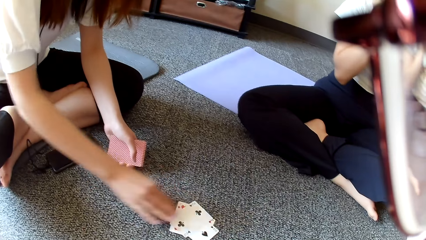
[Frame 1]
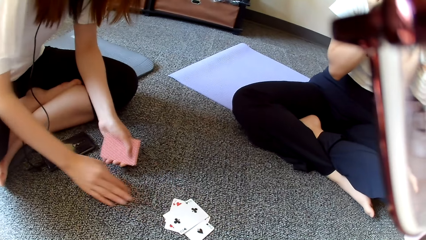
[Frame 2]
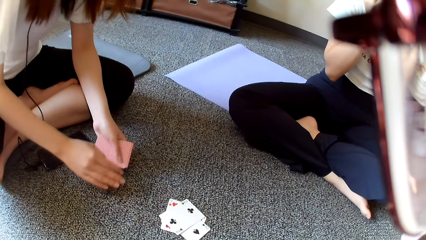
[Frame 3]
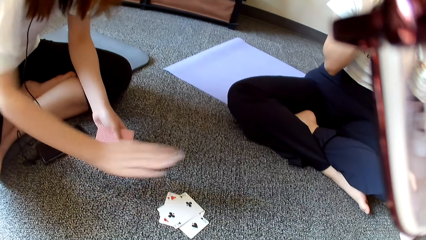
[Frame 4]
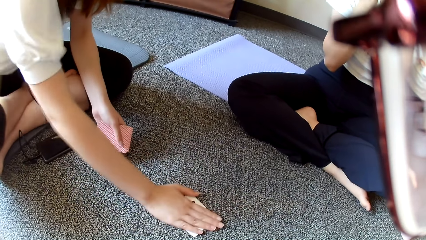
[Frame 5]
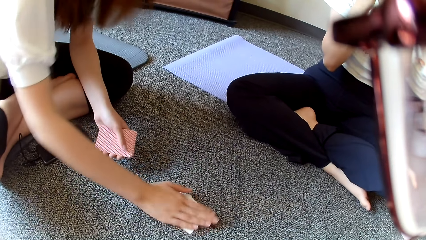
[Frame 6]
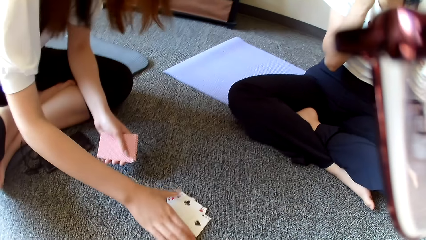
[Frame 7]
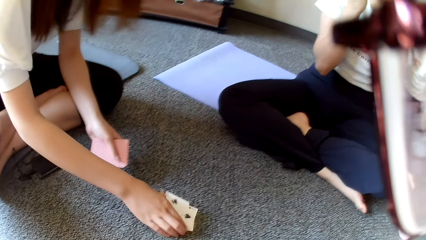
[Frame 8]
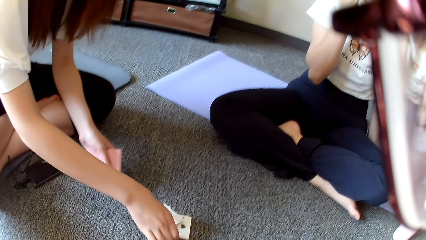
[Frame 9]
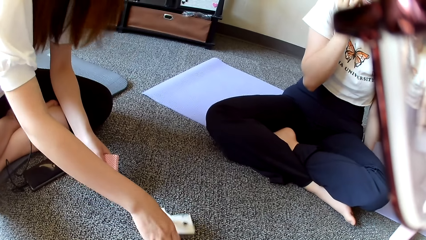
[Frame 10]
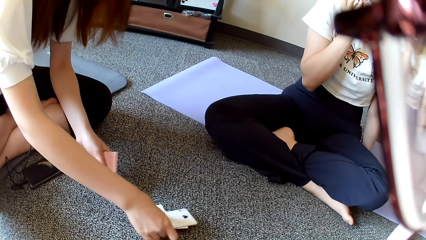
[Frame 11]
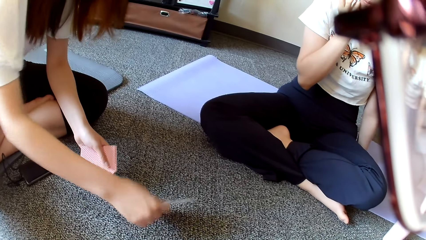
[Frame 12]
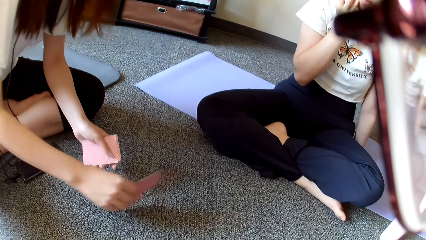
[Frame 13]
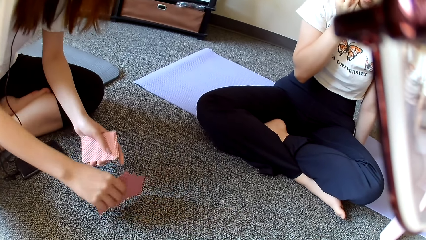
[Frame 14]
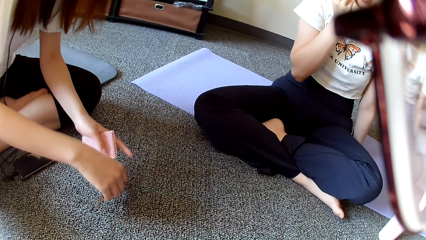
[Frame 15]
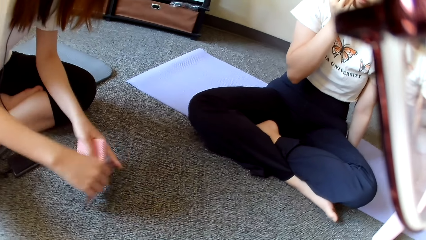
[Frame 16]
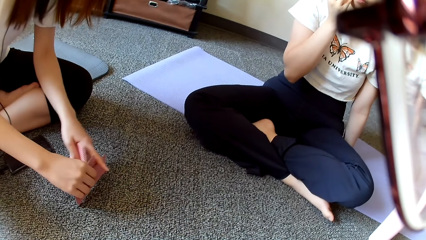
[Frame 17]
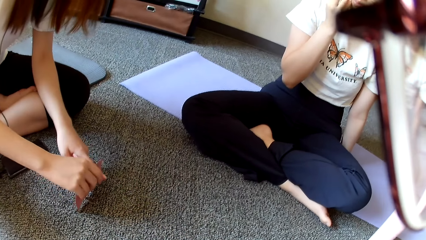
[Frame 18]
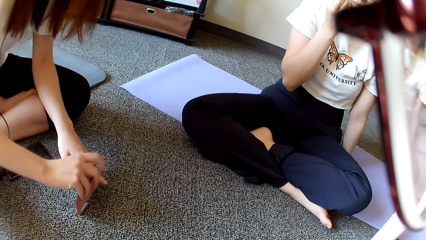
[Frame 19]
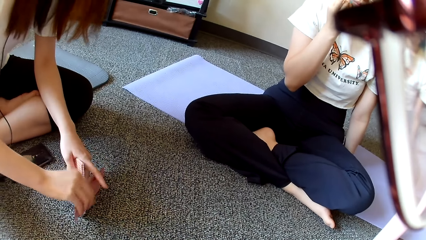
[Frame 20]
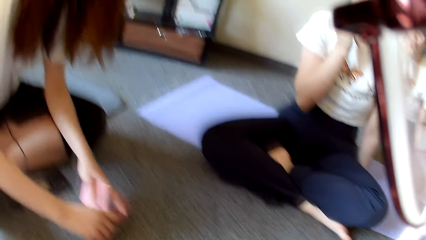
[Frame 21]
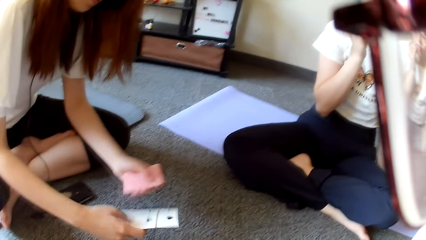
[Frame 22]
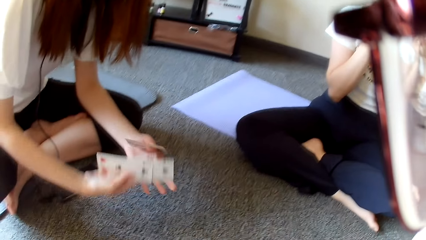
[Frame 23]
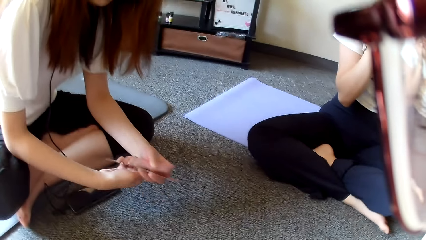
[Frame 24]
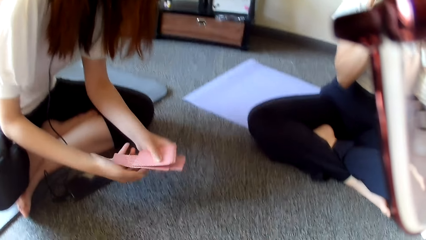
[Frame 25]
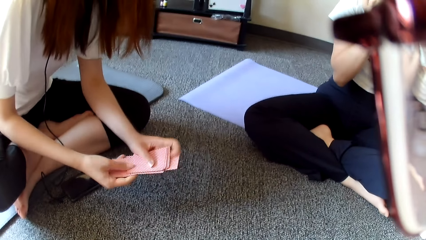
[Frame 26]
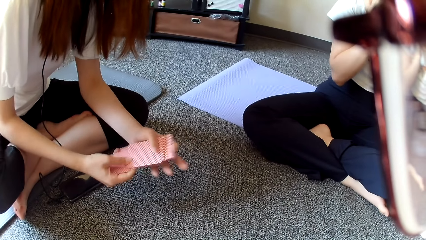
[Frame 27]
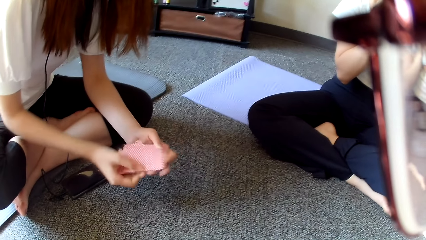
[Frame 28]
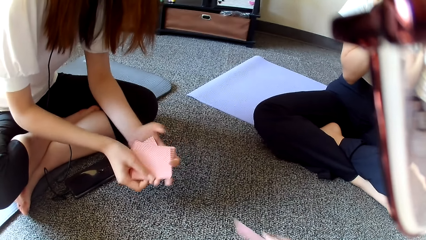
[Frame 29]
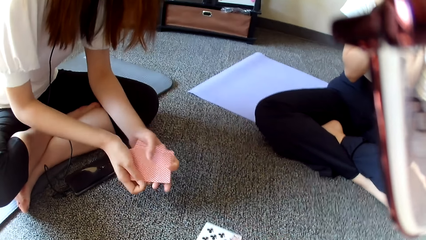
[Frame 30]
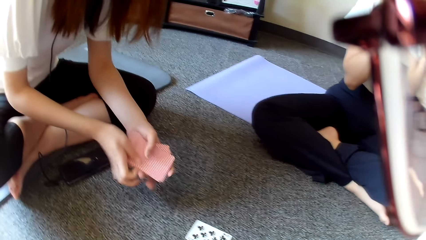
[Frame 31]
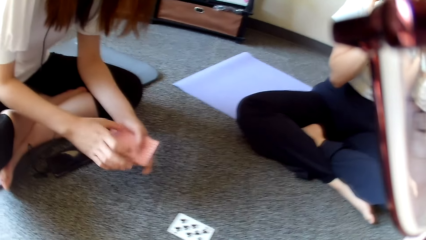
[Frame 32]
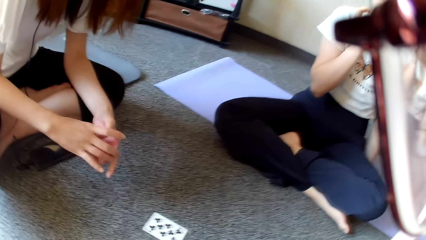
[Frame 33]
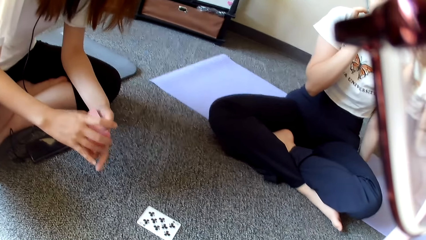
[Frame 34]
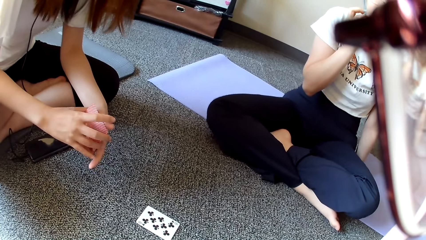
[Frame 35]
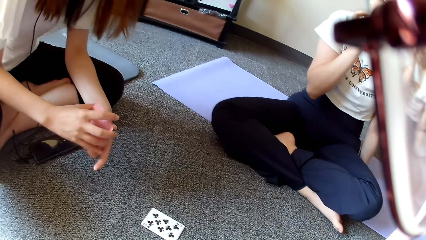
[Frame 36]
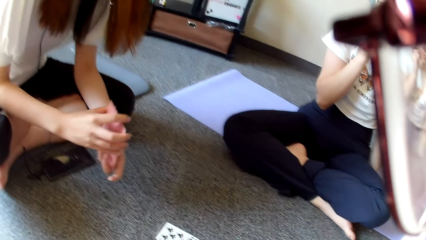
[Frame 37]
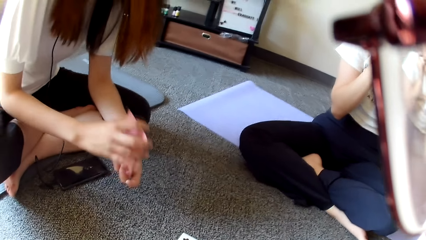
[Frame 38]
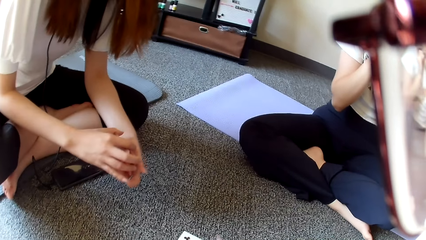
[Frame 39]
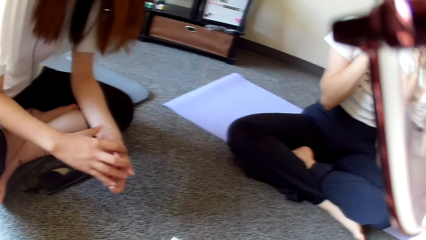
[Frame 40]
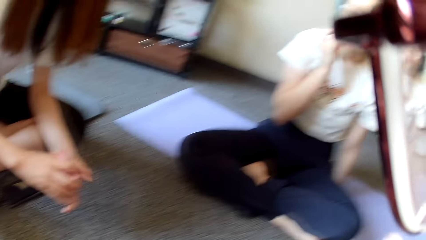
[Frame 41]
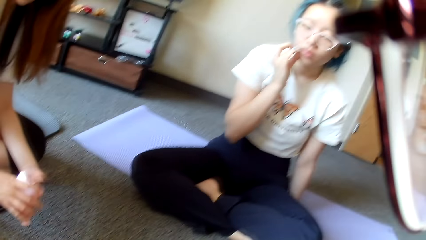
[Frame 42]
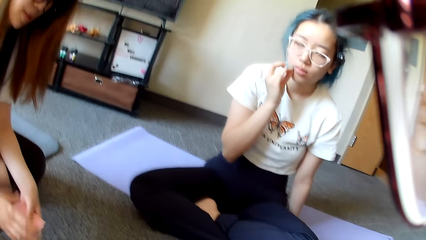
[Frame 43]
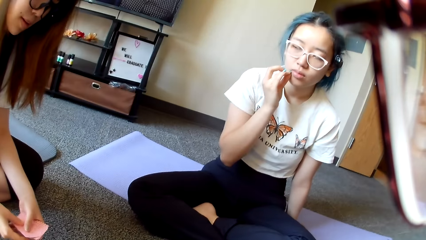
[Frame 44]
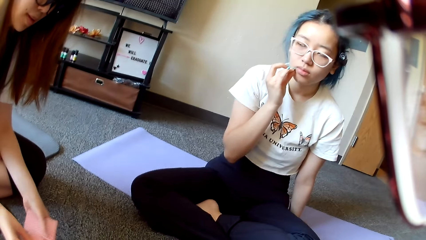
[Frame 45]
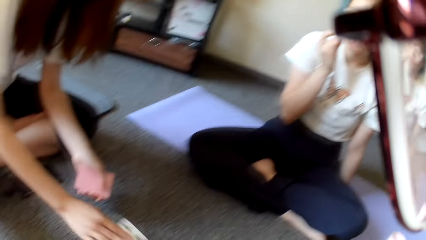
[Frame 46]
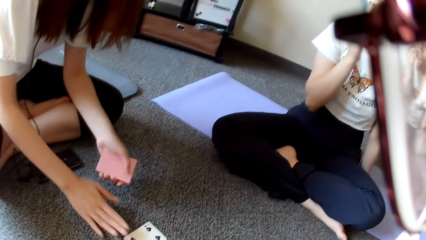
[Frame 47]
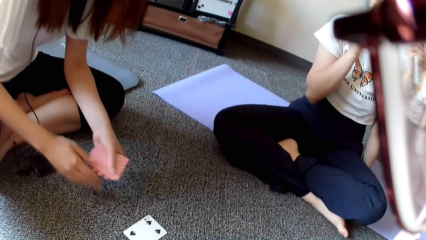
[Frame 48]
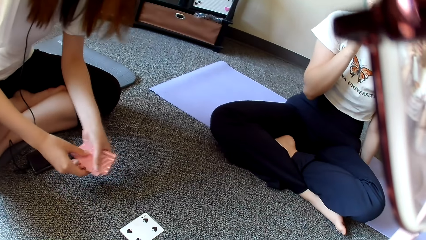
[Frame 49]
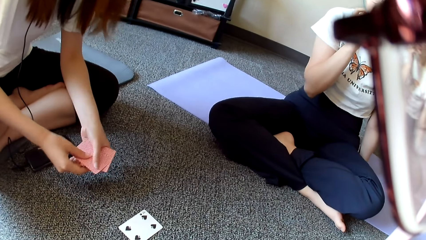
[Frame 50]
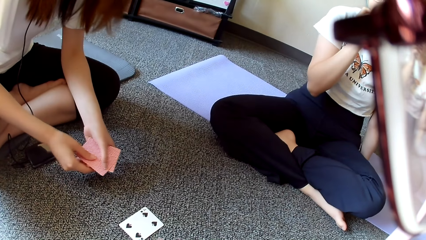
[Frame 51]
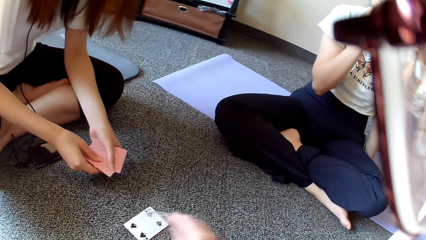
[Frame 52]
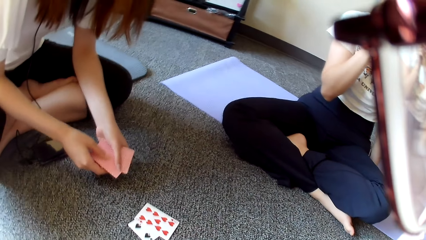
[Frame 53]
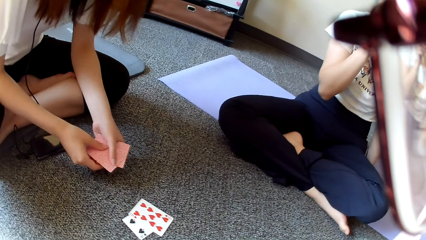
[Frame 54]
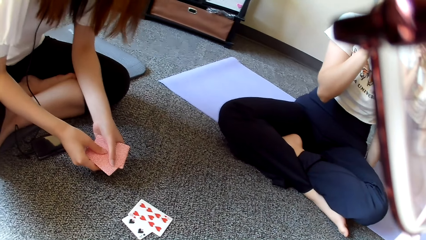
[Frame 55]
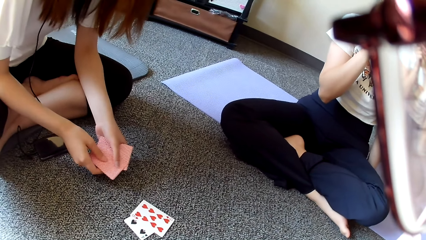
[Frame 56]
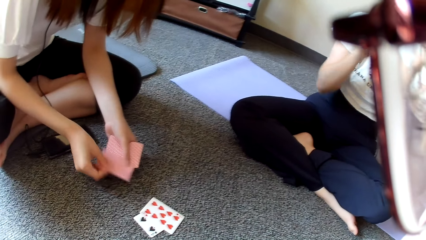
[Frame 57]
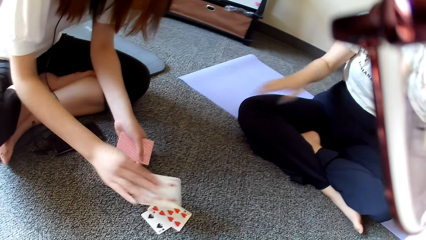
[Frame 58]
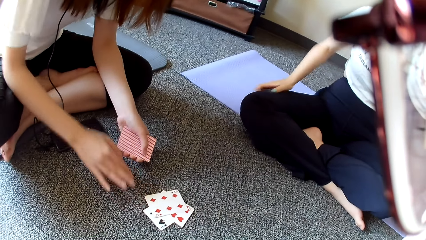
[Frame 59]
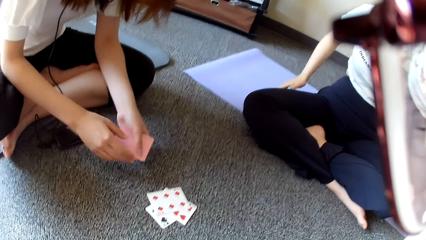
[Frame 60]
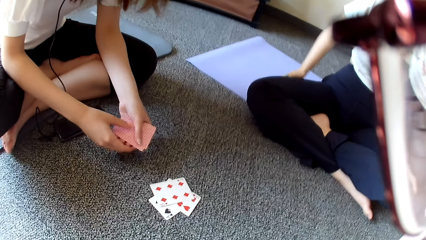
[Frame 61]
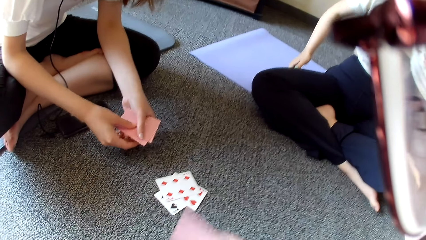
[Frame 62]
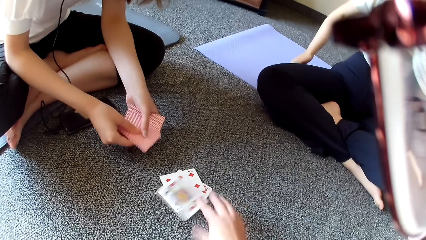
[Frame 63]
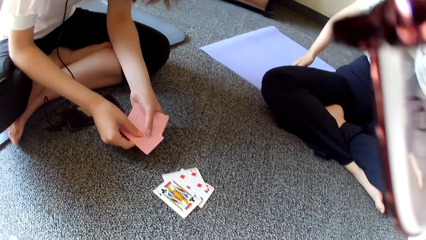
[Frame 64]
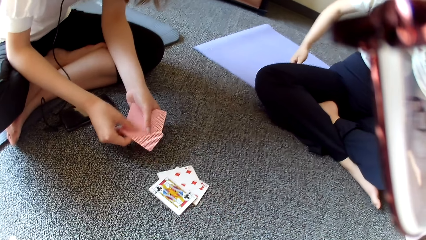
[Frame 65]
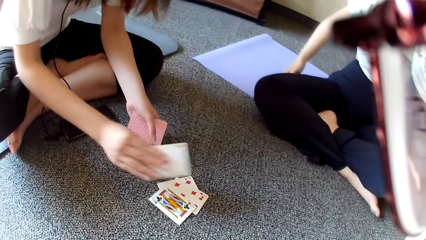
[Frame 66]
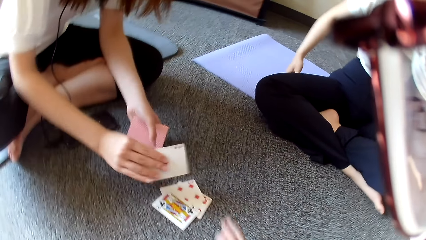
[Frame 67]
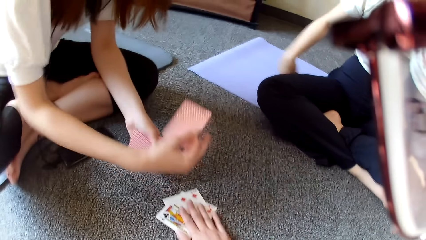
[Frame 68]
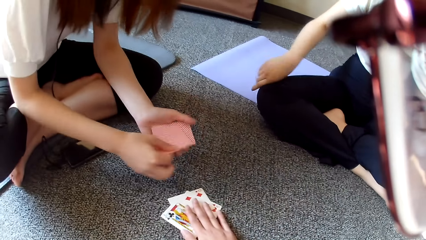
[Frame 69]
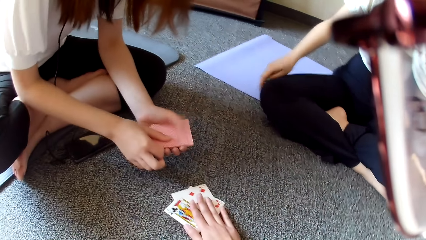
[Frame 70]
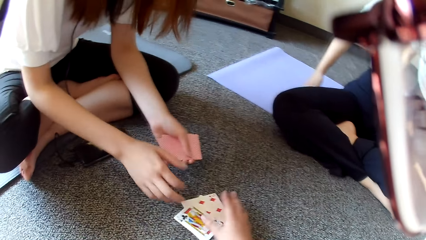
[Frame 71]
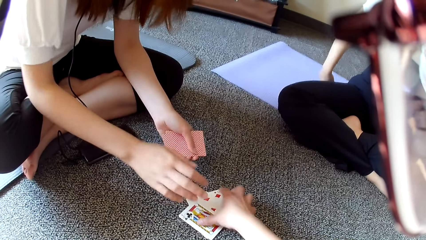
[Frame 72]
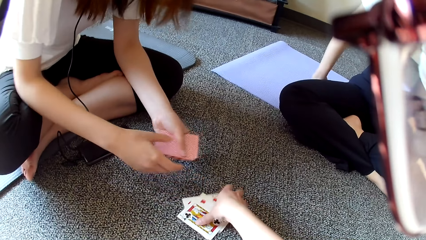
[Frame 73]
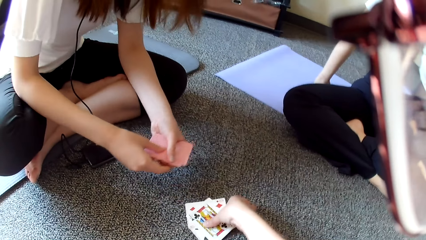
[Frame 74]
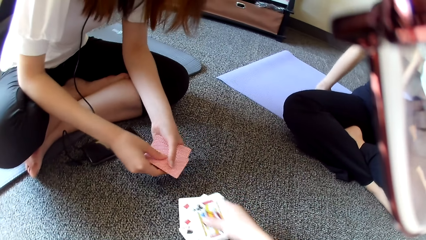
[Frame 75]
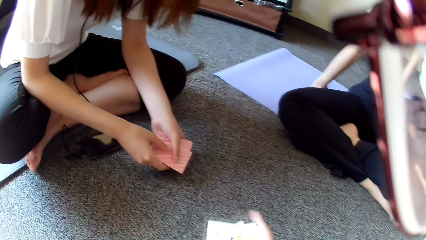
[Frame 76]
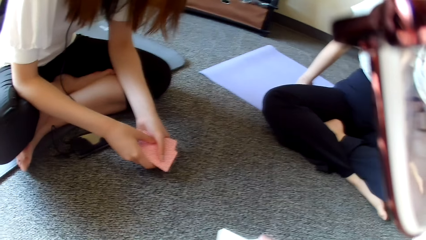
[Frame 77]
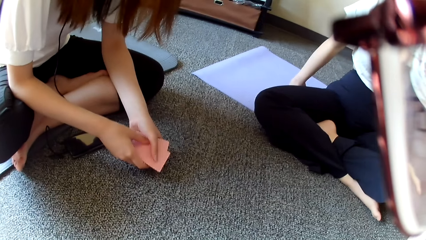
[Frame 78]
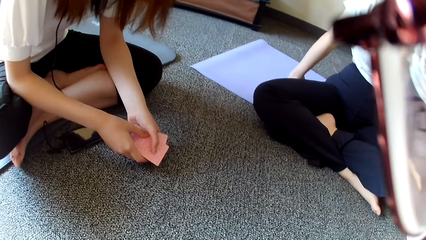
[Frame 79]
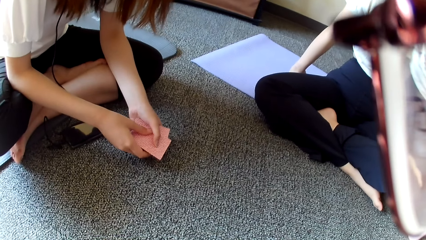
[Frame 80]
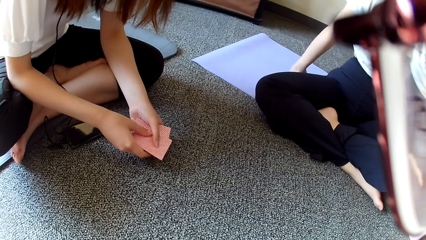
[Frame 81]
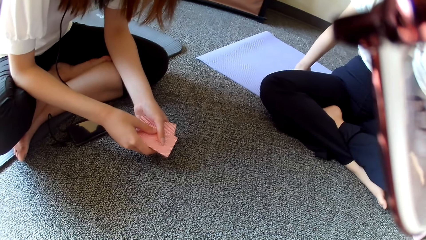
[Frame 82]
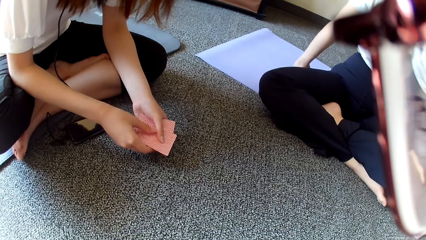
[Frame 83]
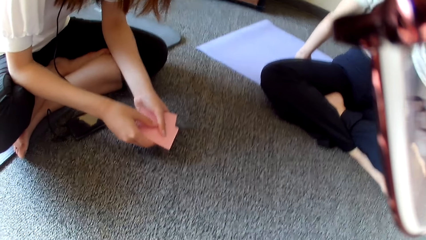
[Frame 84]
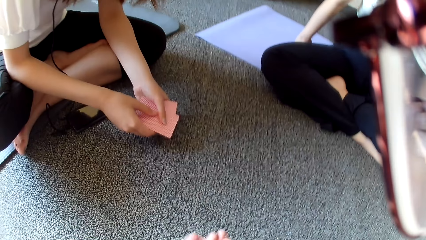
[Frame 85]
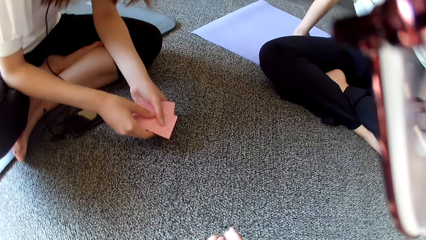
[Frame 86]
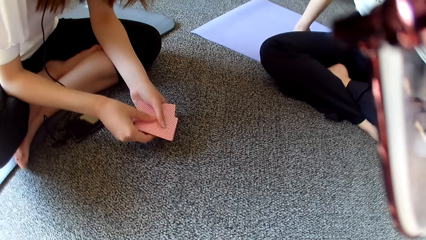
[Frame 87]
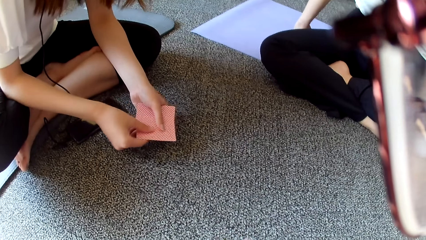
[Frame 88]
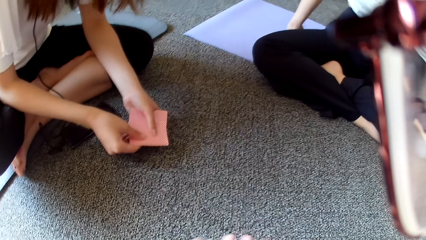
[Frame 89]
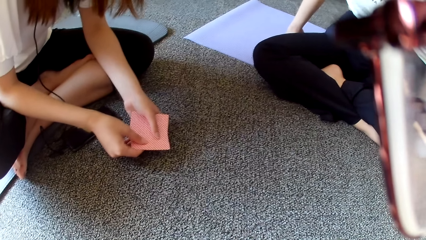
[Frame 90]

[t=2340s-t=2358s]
A woman places a card on the floor, taps on the floor and collects the cards on the floor. The camera wearer places a card on the floor. The woman selects the cards and shuffles the cards. The woman places a card on the floor. The camera wearer places a card on the floor. The woman places a card on the floor. The camera wearer places a card on the floor. They tap on the cards. Another person rotates the hand. The camera wearer picks the cards.
